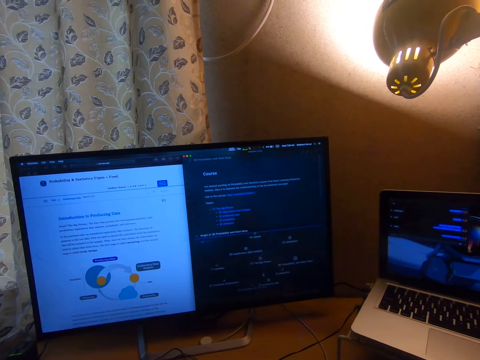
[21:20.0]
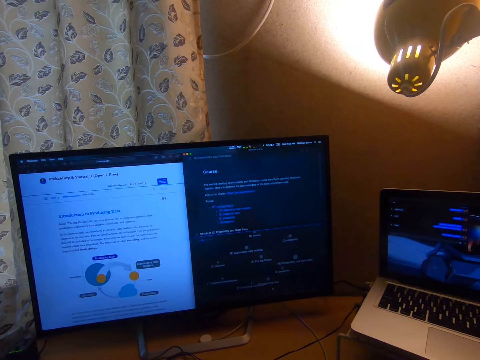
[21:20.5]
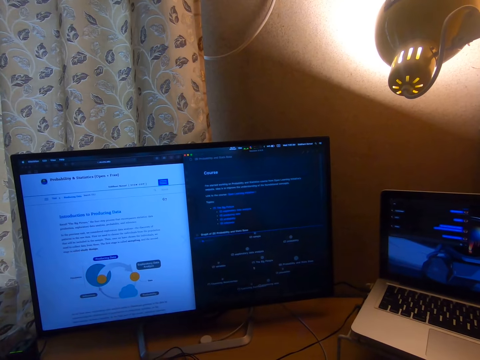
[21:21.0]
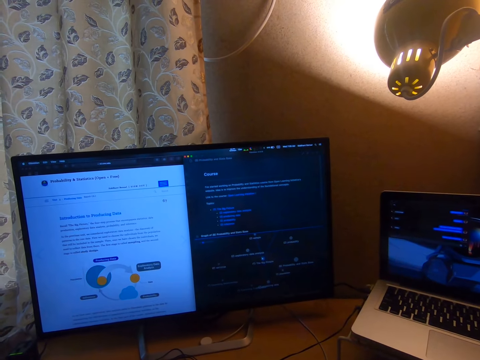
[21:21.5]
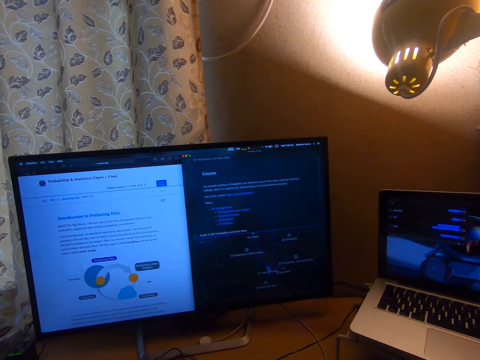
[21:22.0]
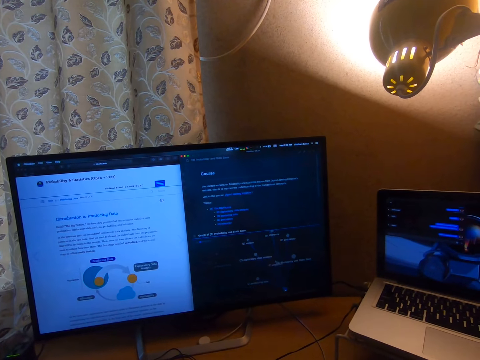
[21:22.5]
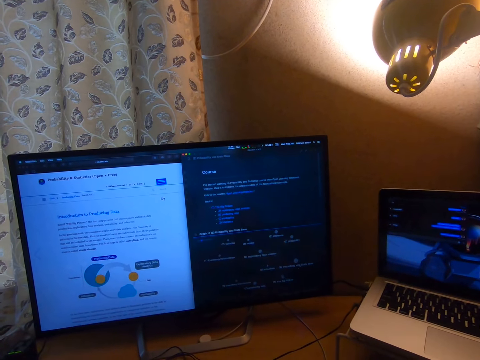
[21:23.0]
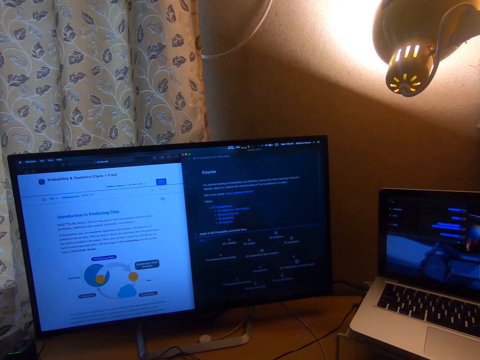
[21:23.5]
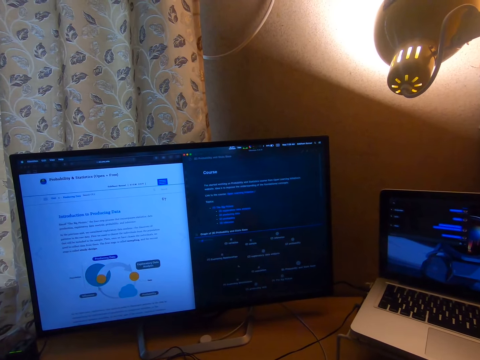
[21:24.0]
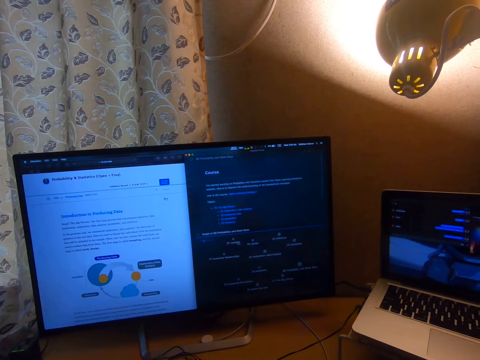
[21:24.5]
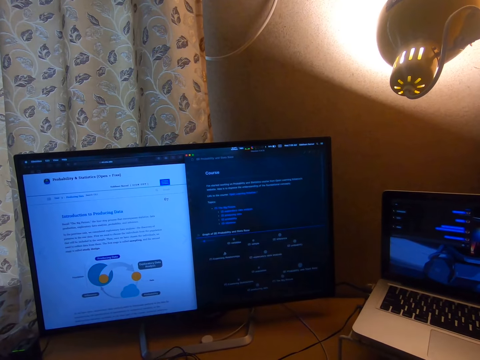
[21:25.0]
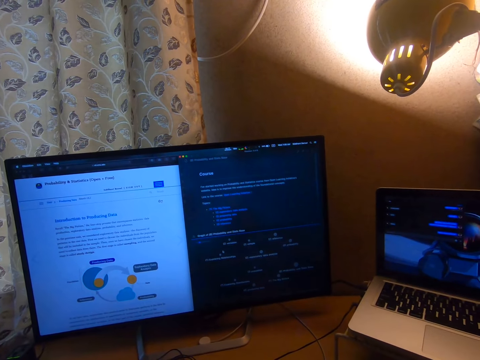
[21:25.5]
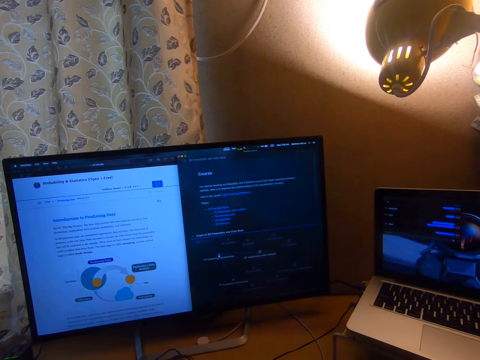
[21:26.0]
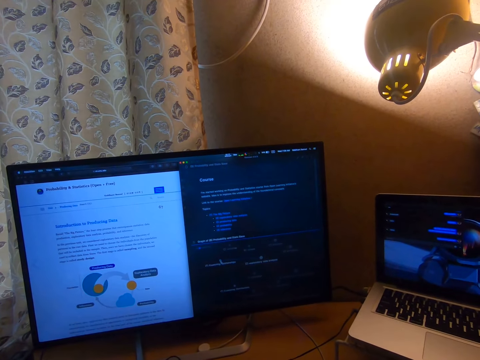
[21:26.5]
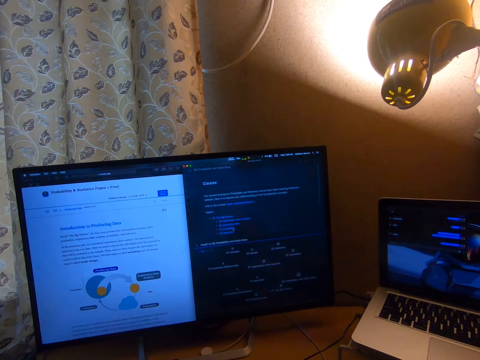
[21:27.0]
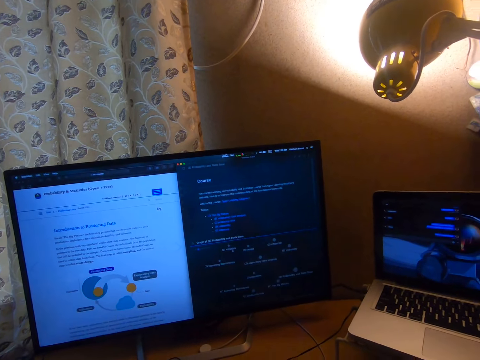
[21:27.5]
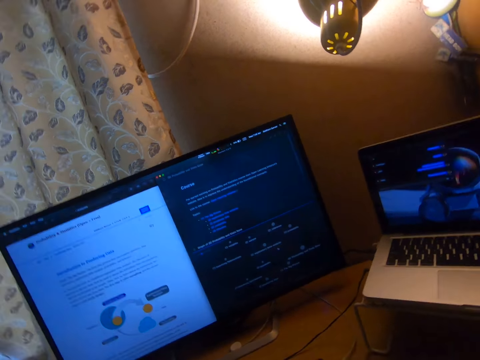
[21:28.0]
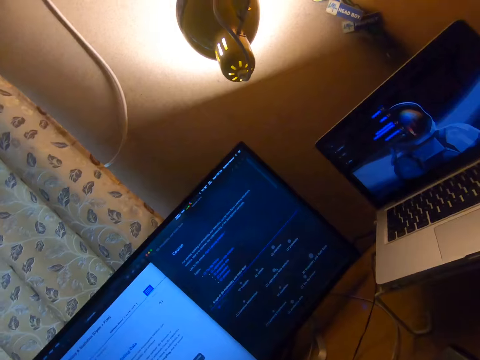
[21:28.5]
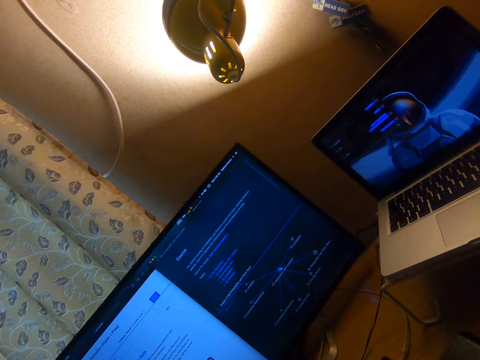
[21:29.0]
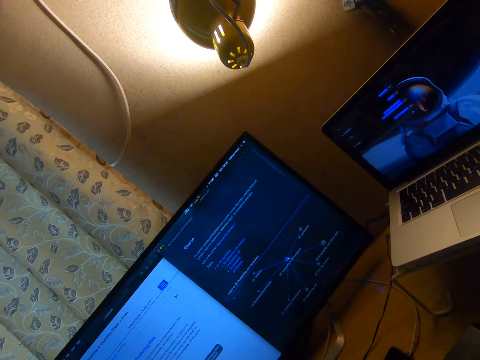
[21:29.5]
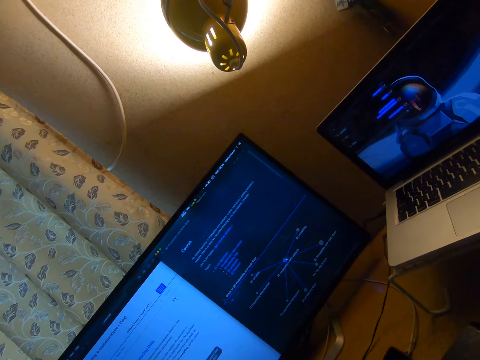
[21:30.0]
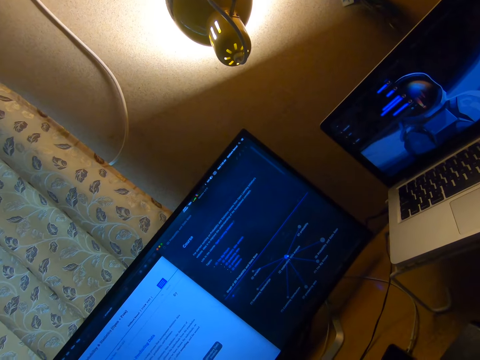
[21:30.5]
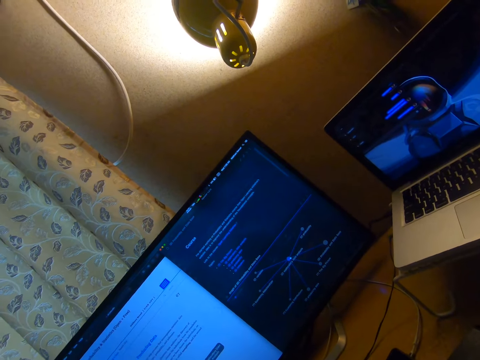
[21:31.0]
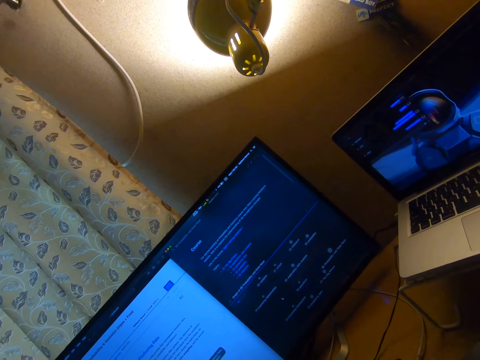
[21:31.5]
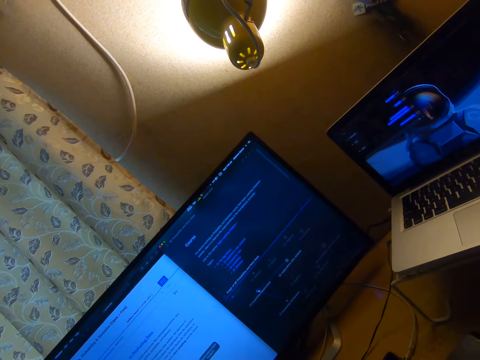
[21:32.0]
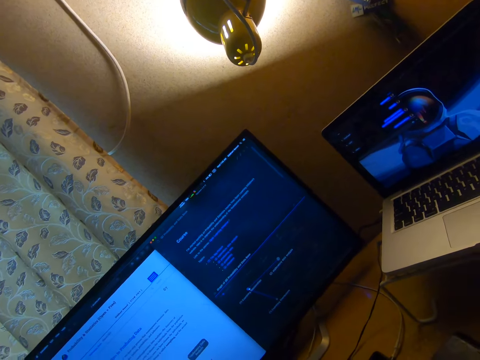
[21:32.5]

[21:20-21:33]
The camera wearer clicks something. They move the cursor.

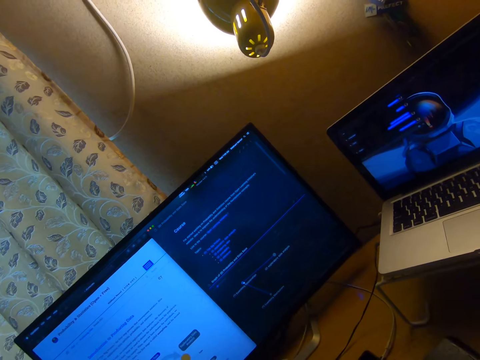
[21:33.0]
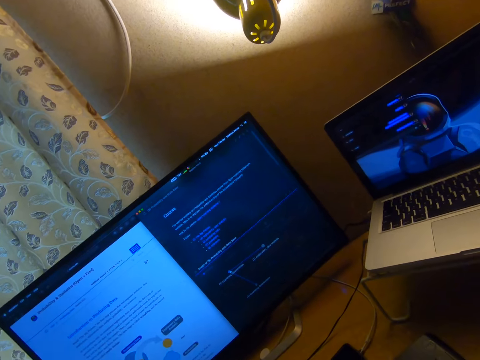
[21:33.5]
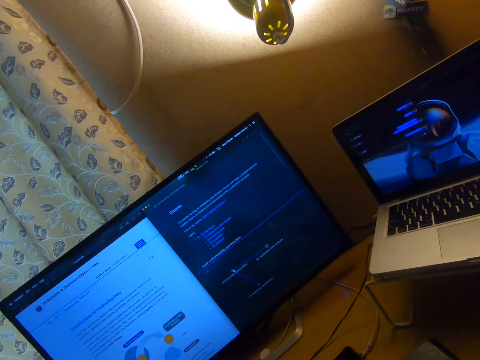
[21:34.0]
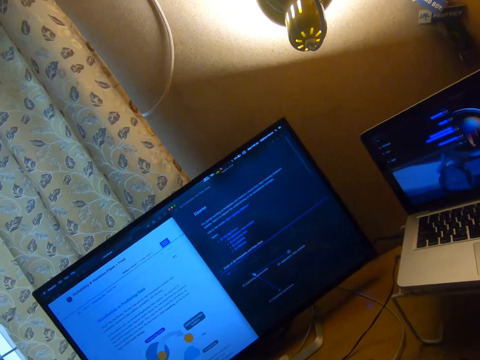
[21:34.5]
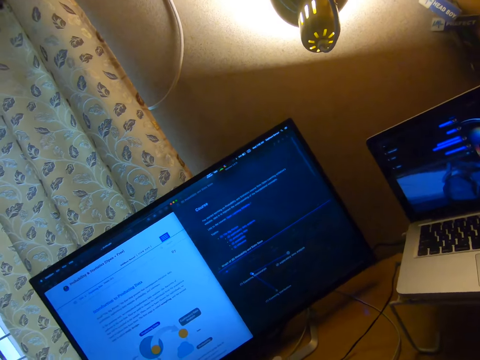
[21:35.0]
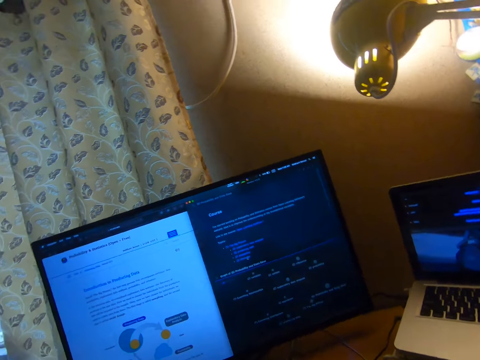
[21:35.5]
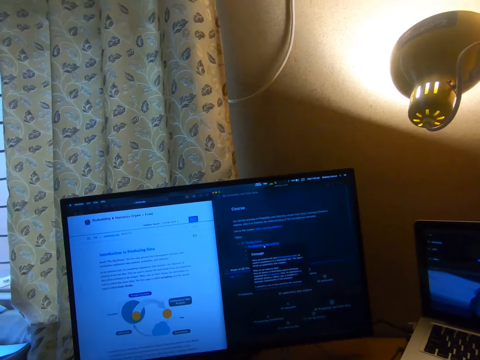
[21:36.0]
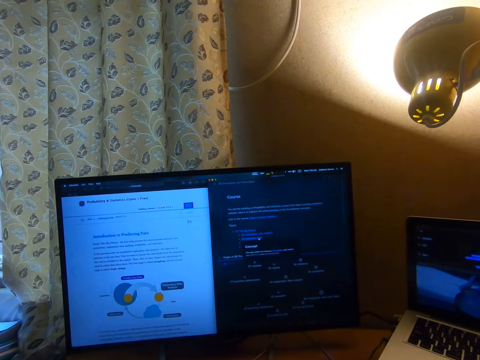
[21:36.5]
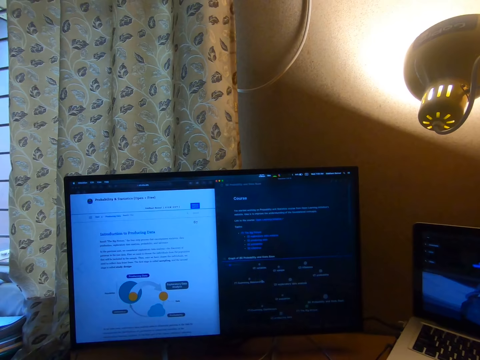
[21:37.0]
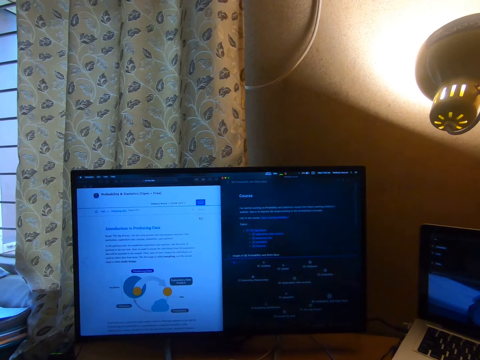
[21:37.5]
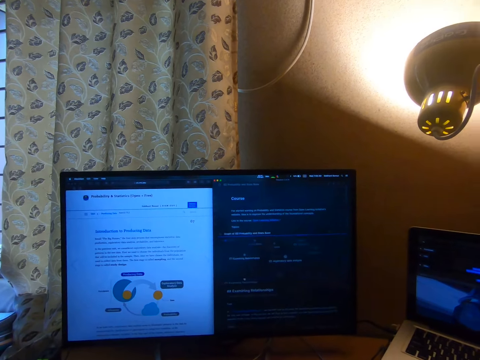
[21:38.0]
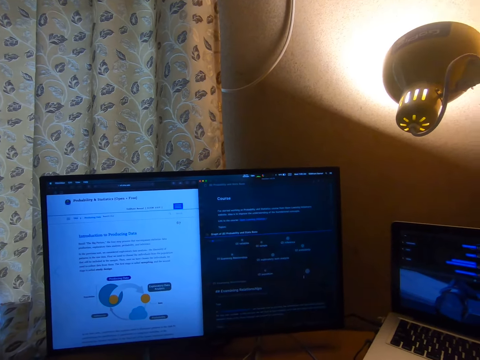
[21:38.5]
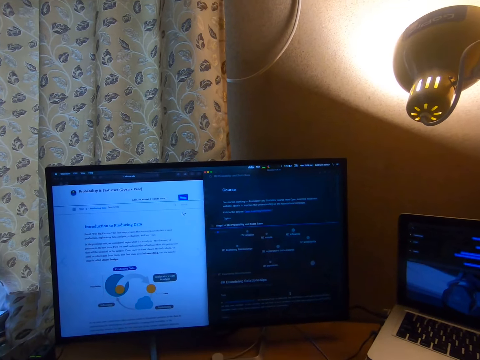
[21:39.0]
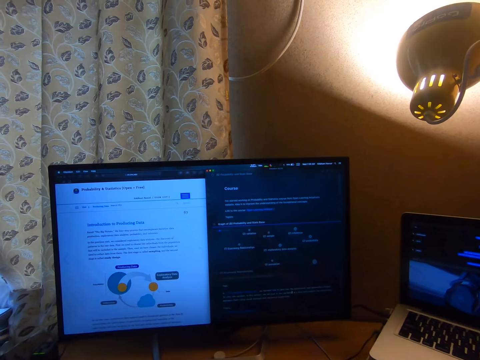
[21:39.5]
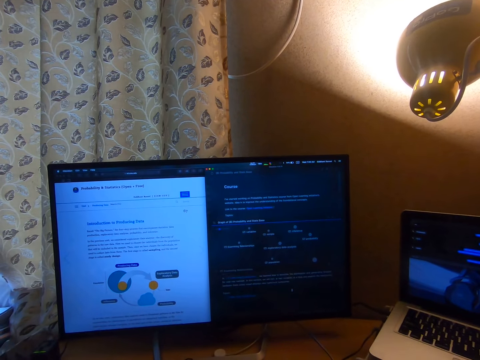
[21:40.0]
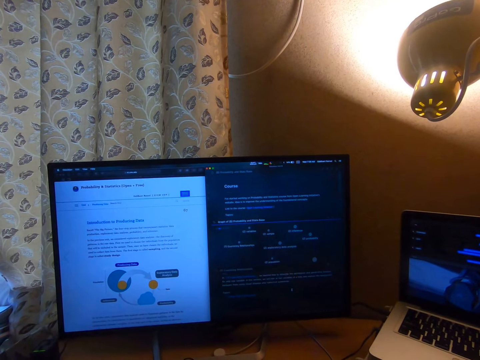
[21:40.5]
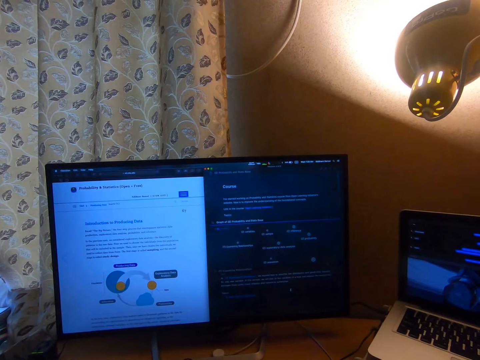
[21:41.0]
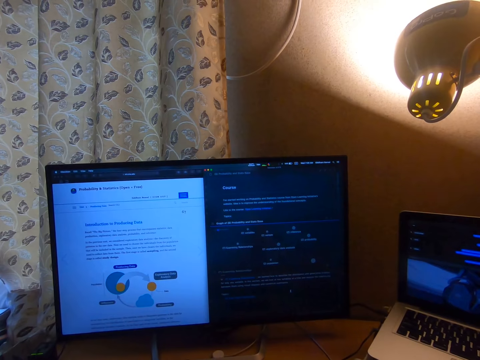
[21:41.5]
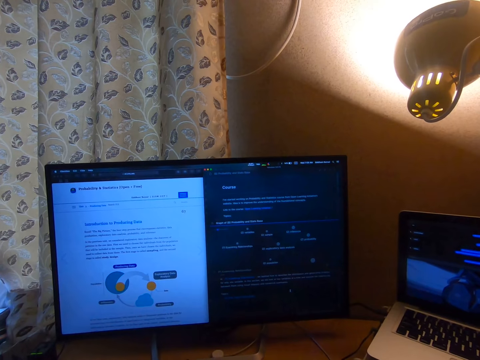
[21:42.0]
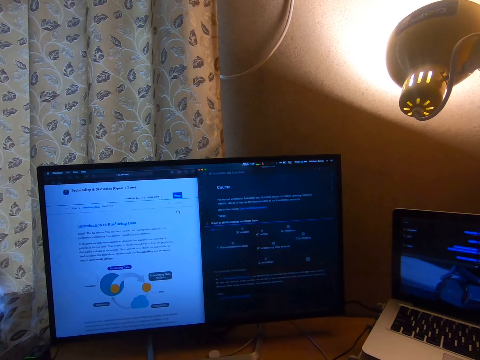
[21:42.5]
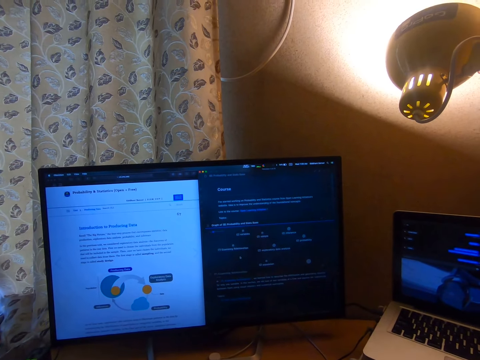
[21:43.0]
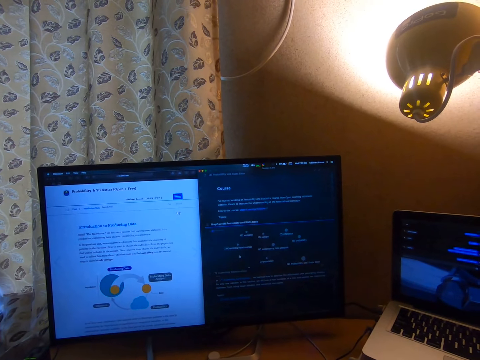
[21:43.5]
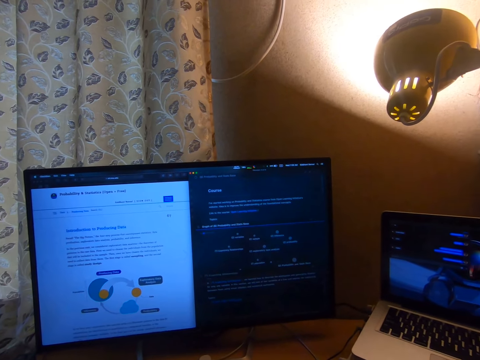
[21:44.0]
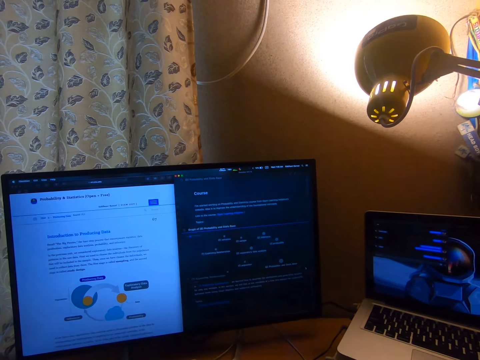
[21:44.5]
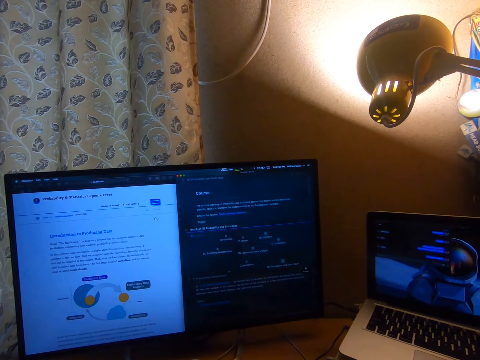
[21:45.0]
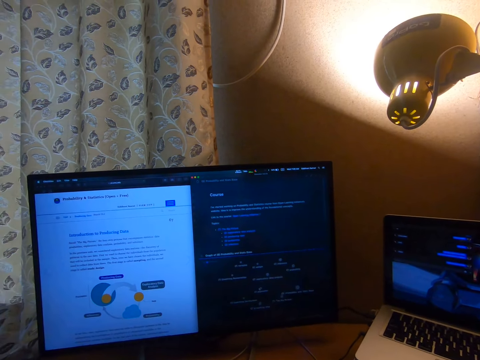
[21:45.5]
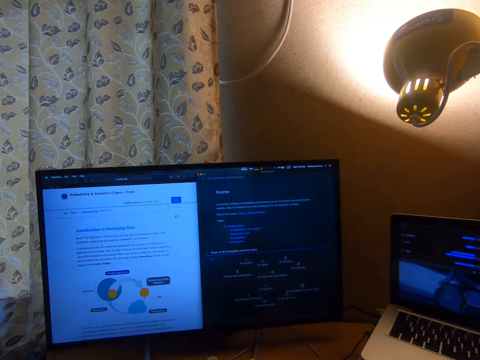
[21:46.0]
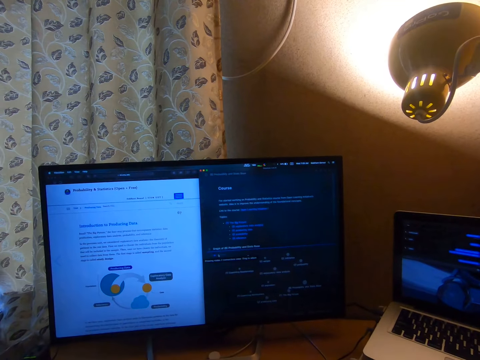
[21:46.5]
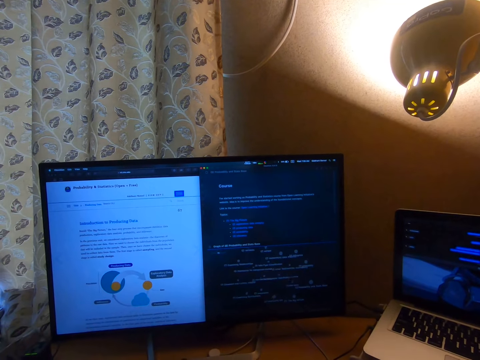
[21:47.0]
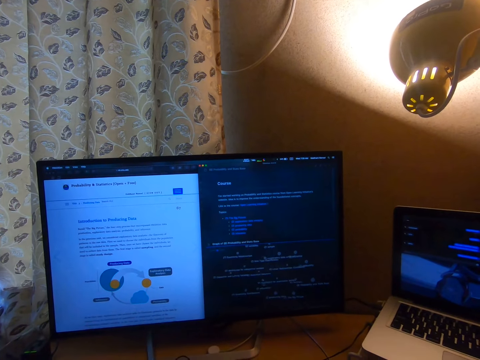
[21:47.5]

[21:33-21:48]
The camera wearer clicks something. They scroll the mouse pad. They display the writing on the desktop. They scroll the writings. They move the cursor.
